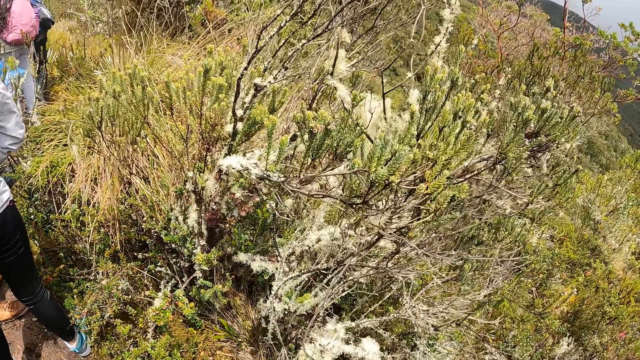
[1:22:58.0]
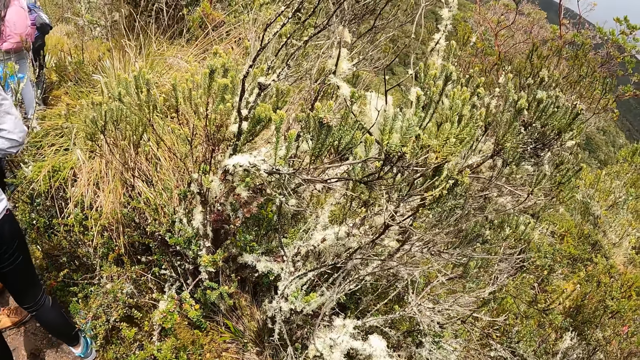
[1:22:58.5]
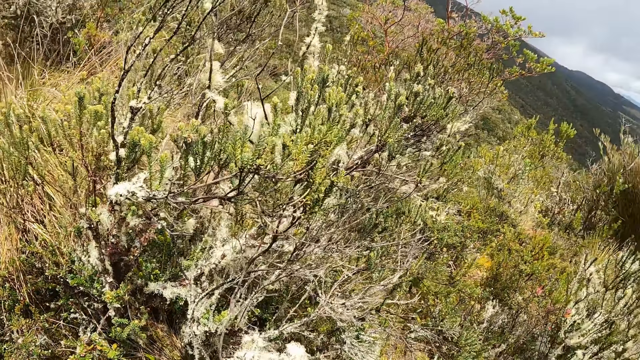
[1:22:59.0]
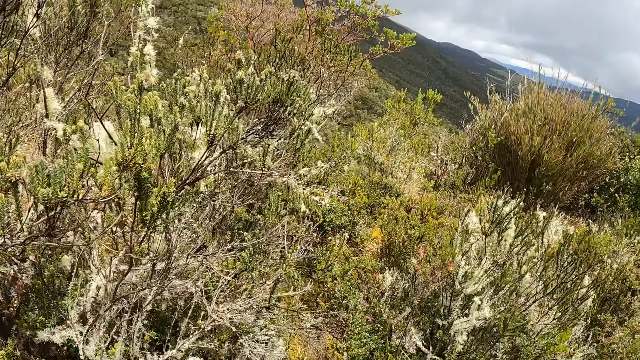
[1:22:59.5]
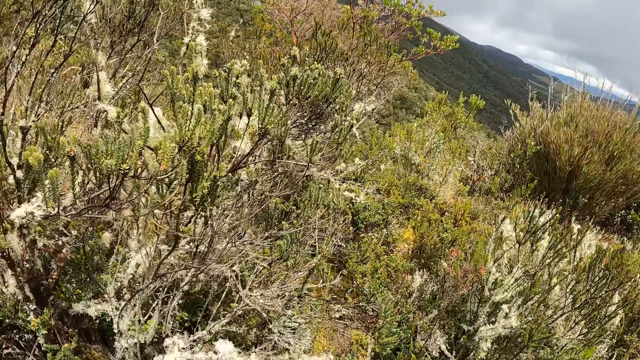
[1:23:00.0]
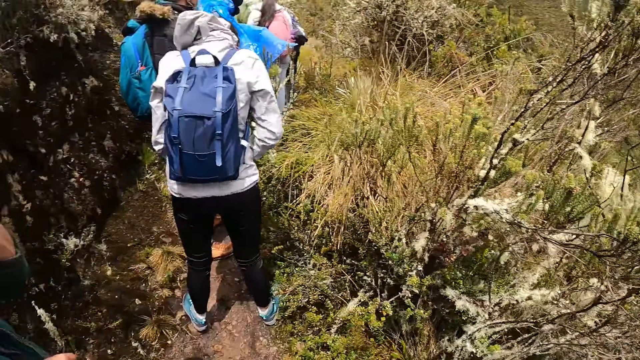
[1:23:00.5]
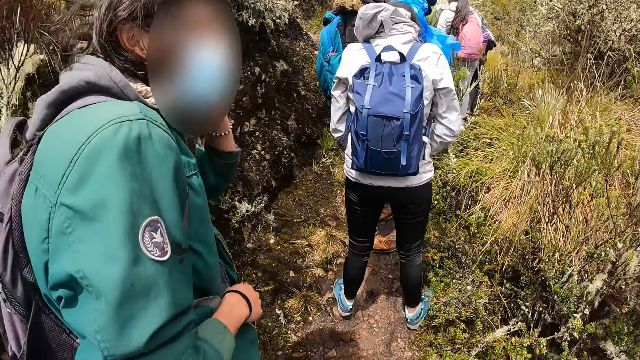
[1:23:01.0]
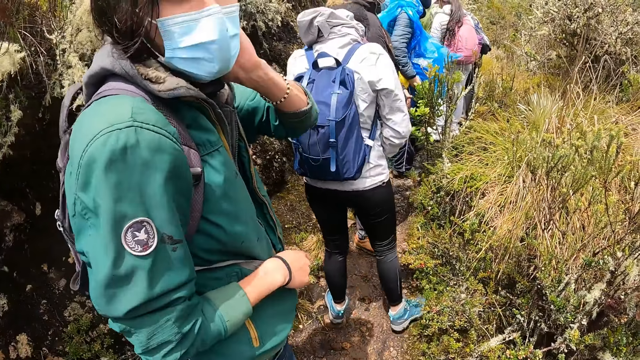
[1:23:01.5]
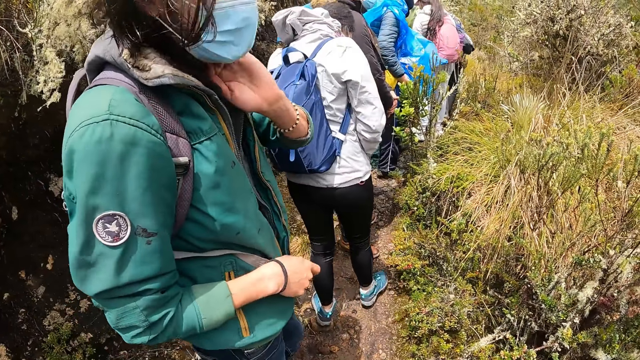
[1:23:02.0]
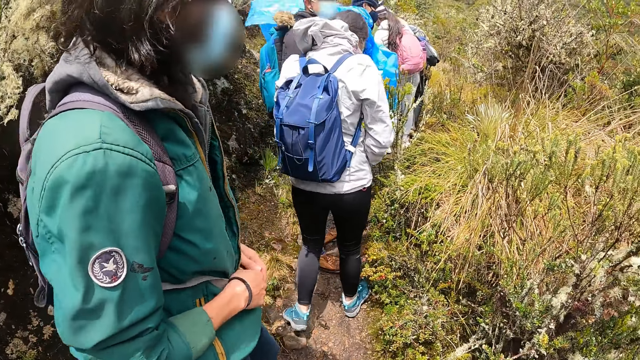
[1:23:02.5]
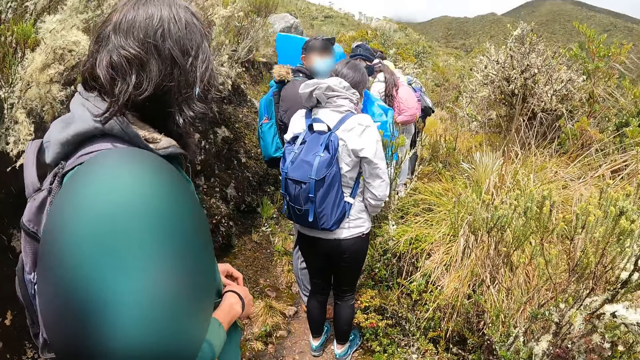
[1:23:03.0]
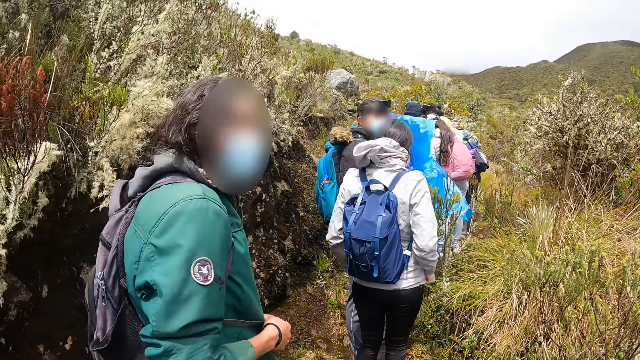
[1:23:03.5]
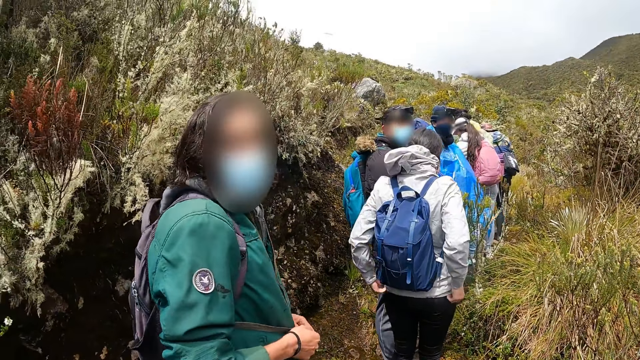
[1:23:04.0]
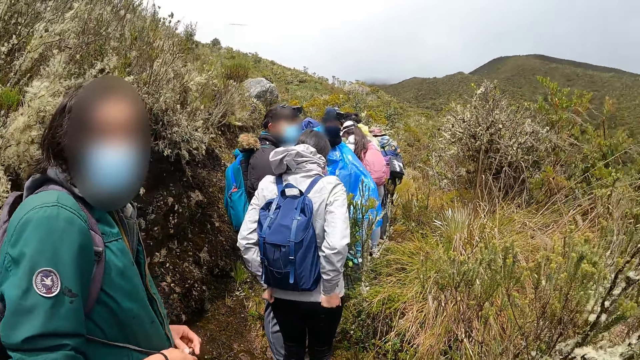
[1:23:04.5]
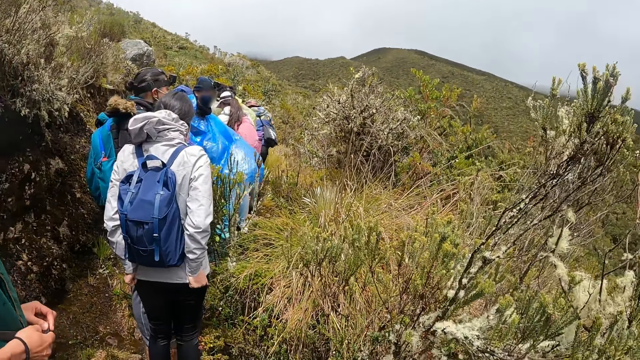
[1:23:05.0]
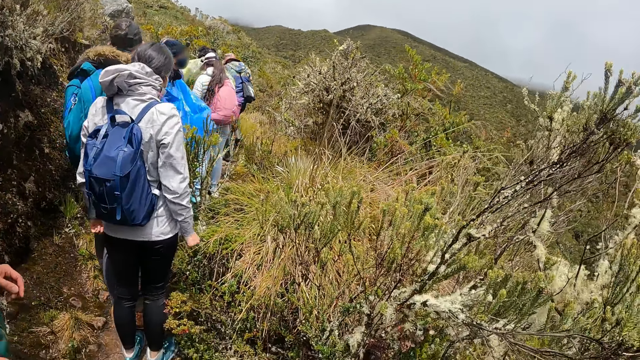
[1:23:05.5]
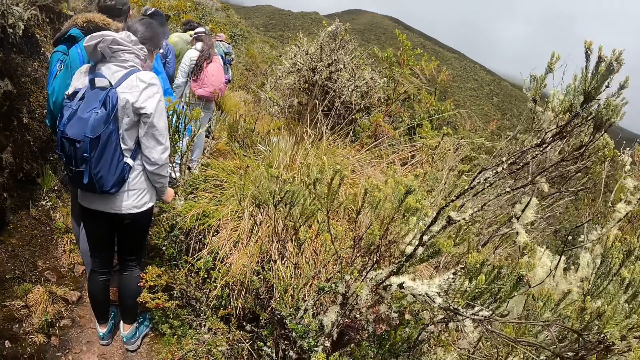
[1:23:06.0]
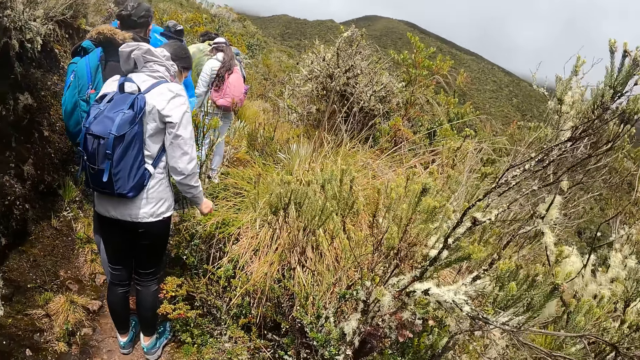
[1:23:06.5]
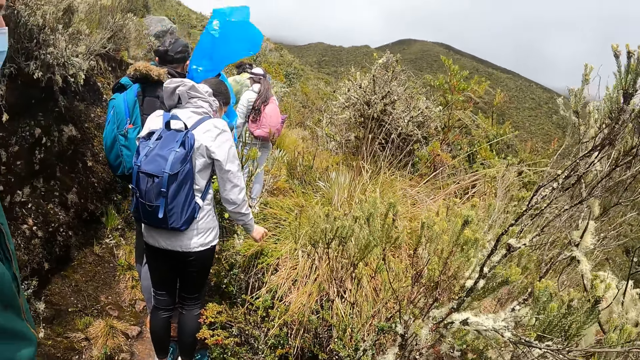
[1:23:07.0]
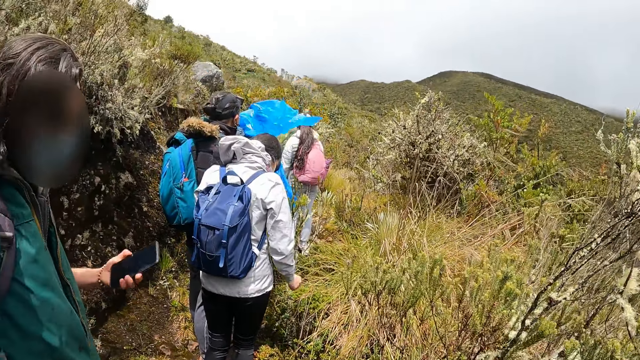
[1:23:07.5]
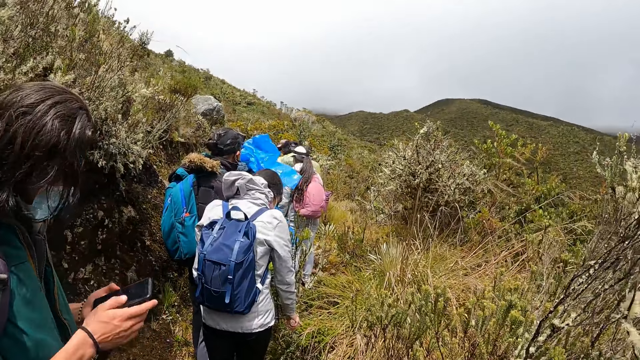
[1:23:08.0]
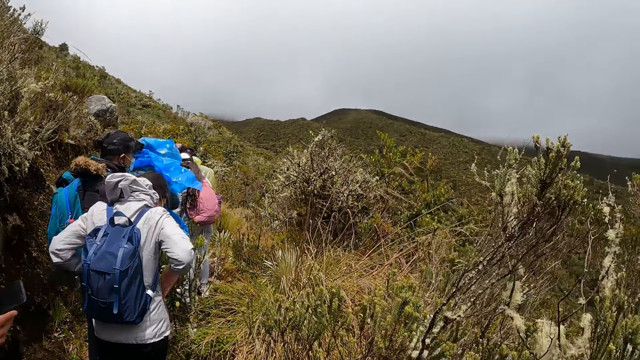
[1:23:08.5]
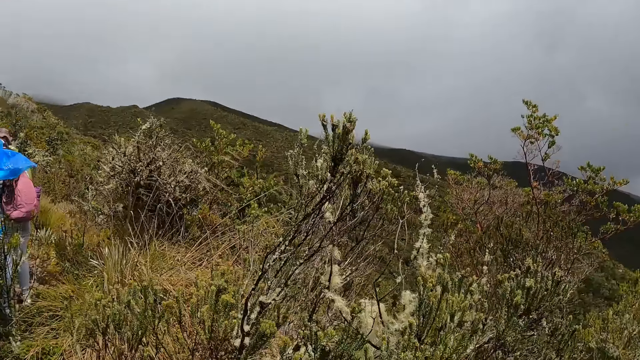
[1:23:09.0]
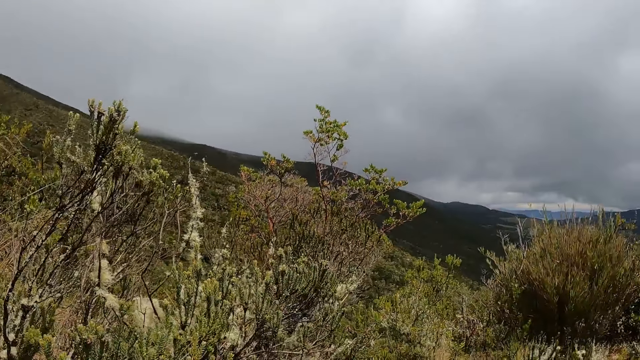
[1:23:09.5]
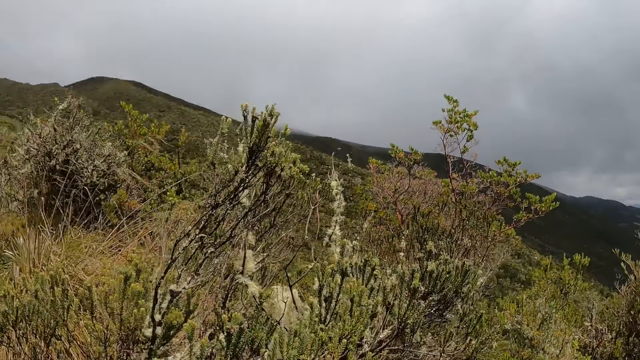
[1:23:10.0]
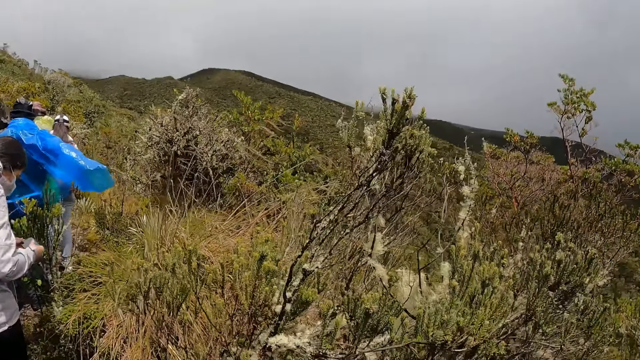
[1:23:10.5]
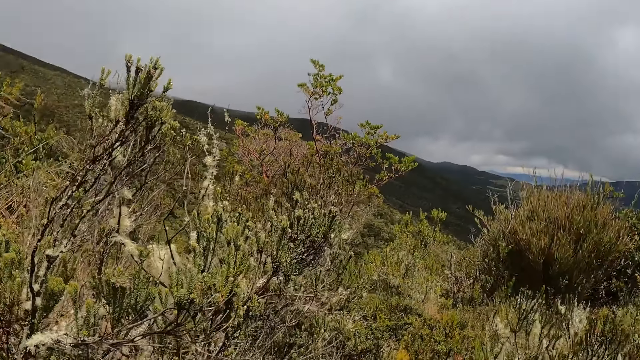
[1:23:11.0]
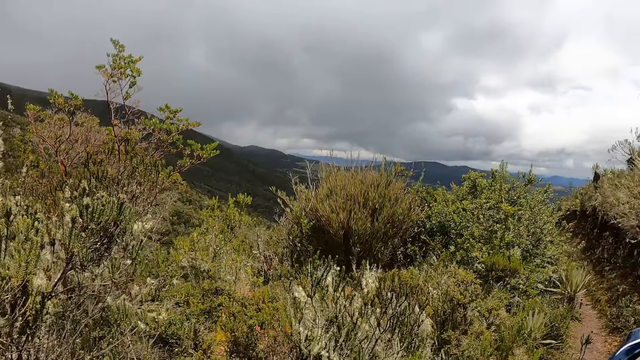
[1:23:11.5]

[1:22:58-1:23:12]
The camera wearer looks around the bushes. The man holds a phone with his left hand and operates the phone with both hands.

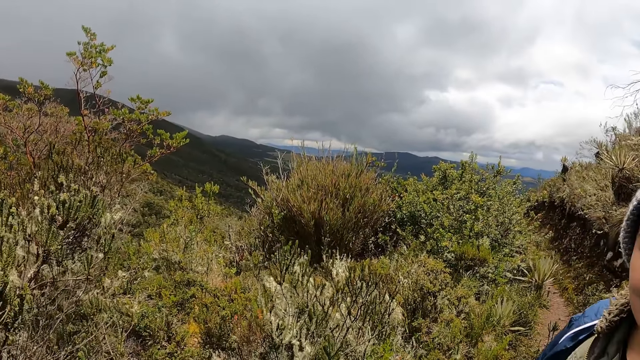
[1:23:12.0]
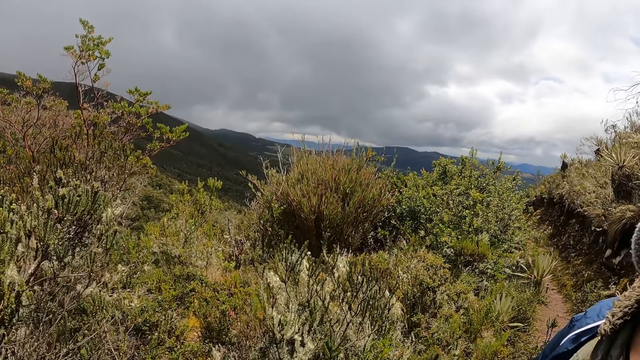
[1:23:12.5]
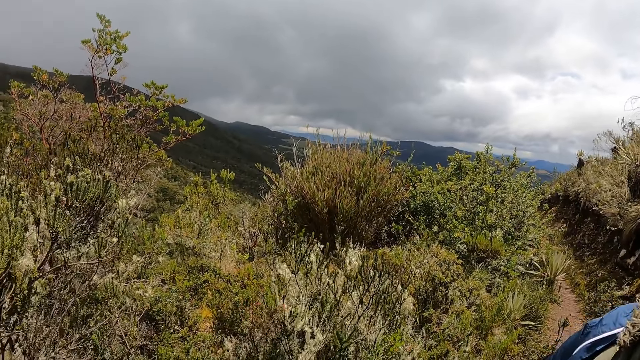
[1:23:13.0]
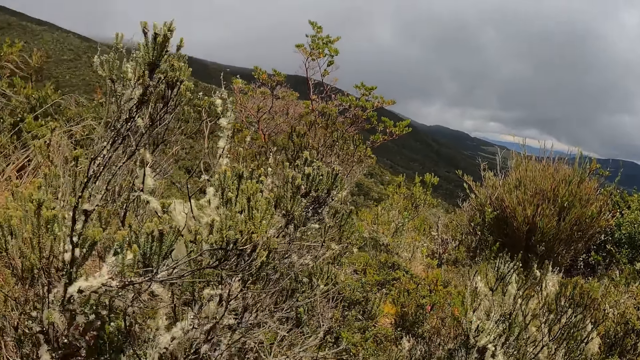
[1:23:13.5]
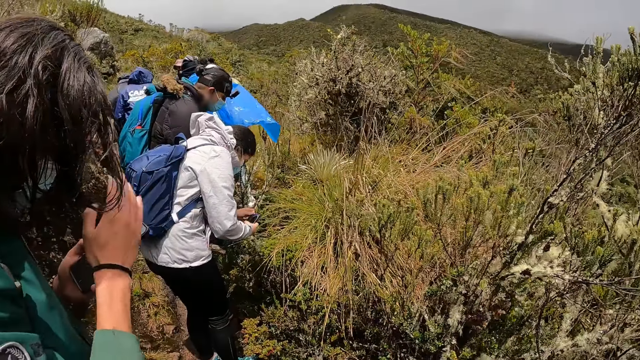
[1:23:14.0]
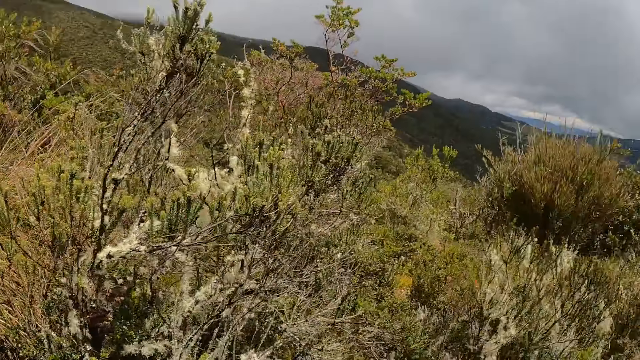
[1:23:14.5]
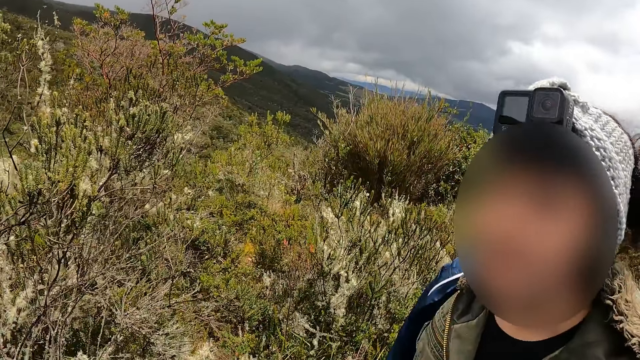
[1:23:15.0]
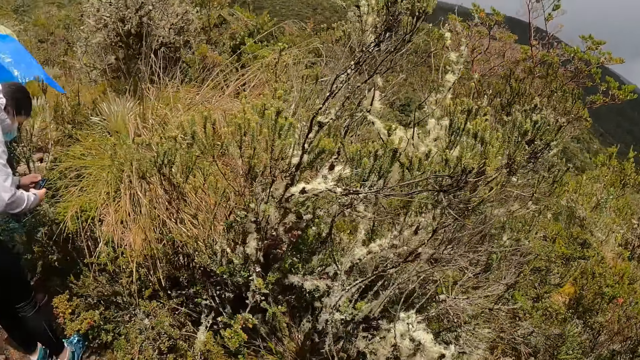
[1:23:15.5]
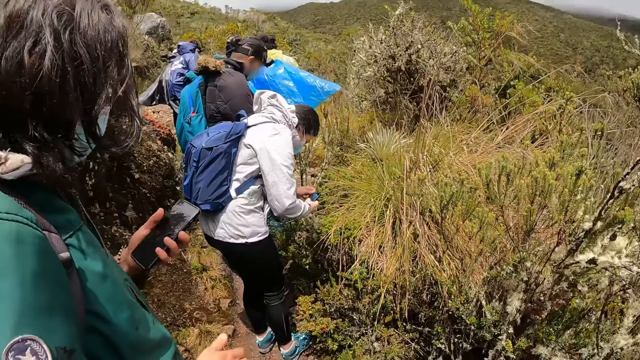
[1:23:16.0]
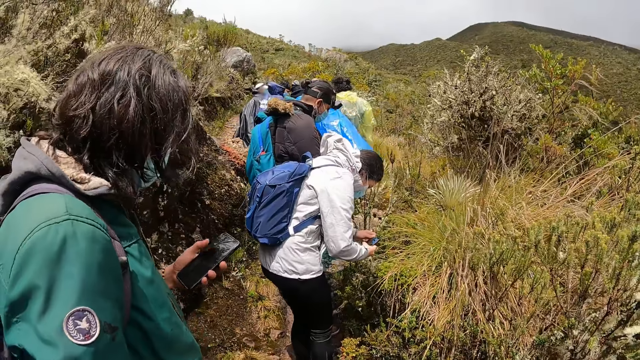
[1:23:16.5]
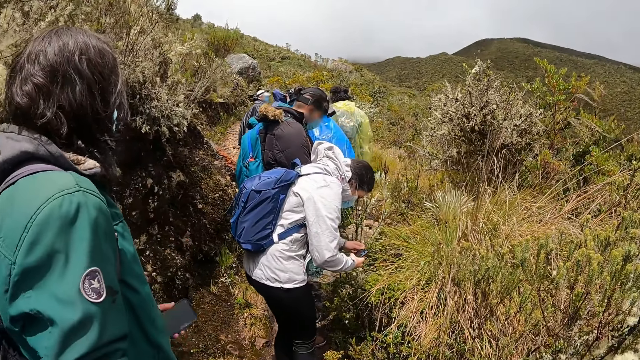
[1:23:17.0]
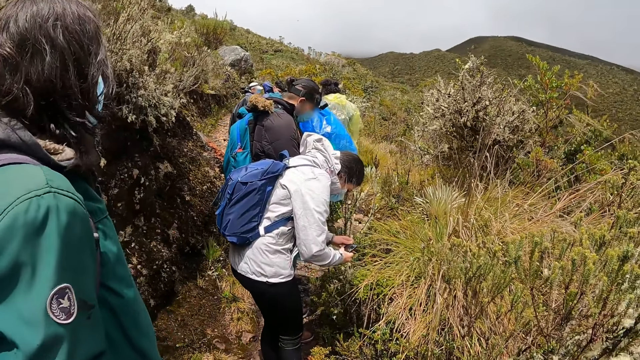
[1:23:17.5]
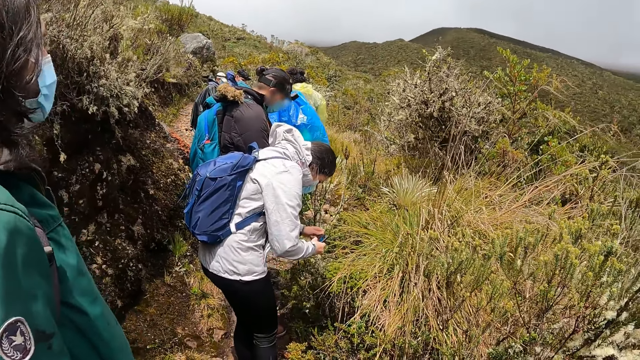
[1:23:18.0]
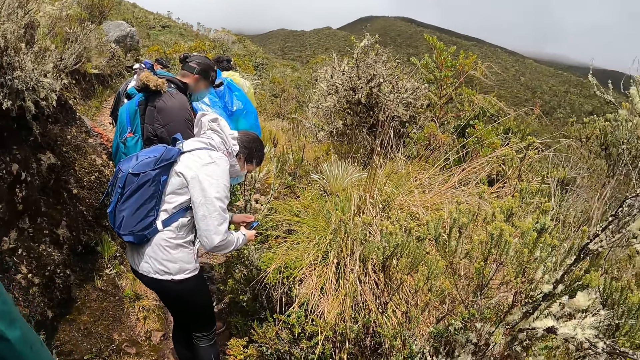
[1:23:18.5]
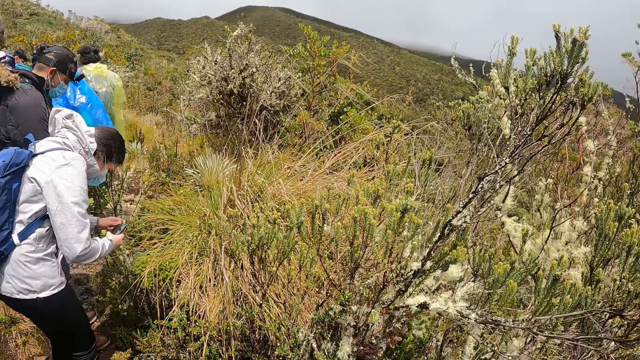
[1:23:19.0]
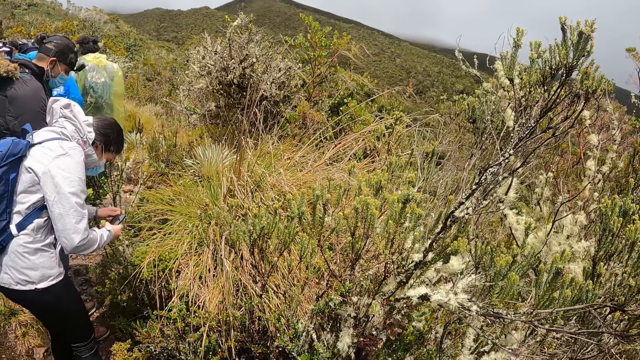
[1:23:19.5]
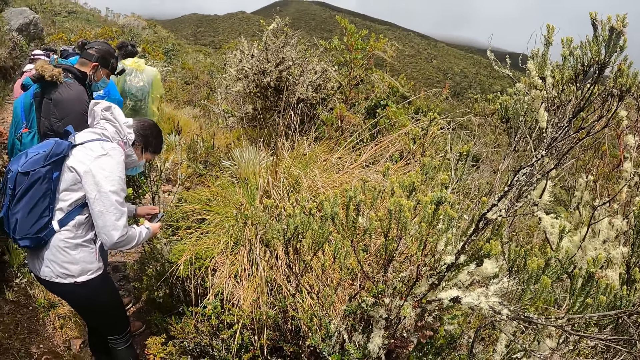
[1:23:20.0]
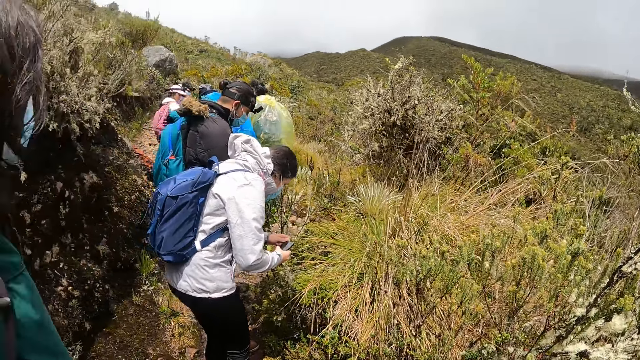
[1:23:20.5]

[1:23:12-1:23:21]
A woman operates a phone with both hands. The camera wearer interacts with another woman.
